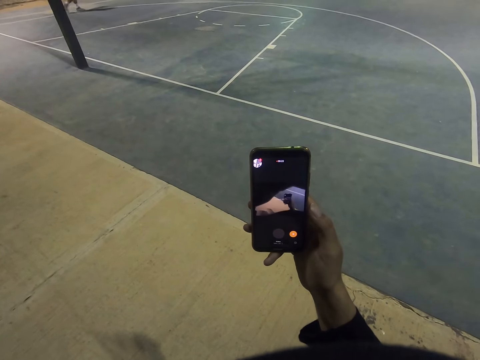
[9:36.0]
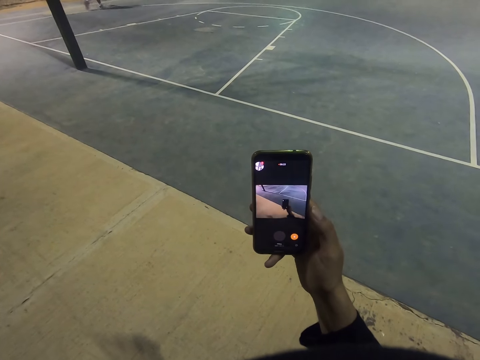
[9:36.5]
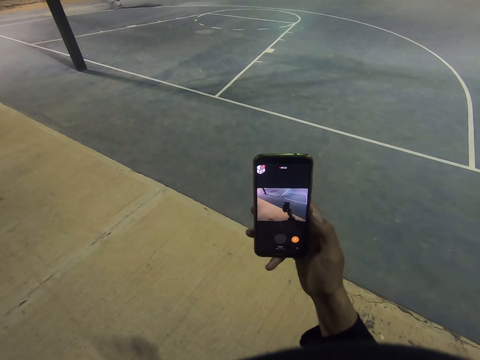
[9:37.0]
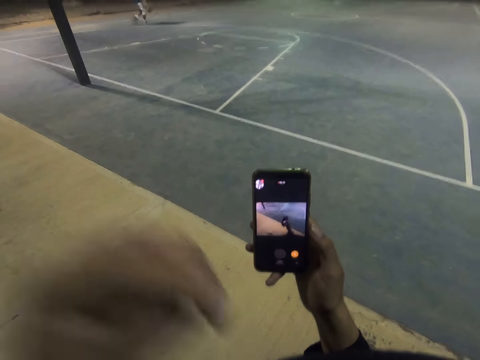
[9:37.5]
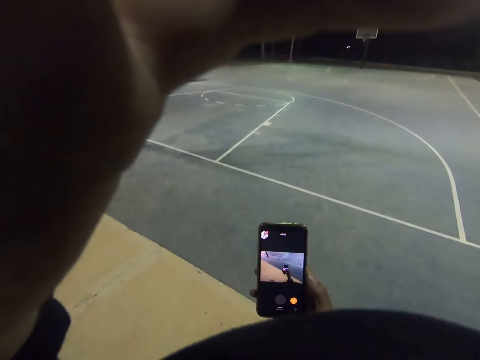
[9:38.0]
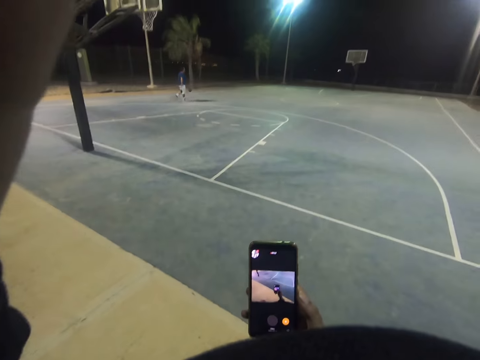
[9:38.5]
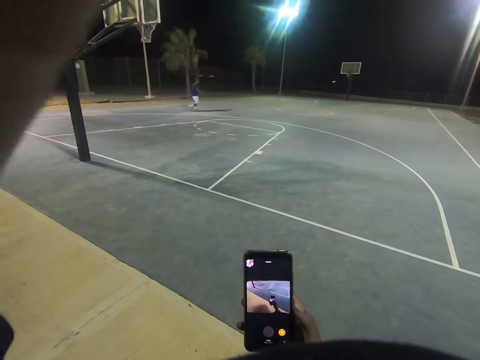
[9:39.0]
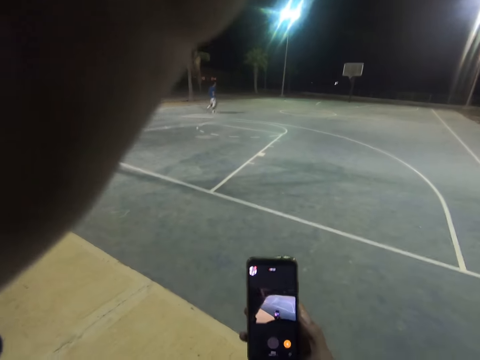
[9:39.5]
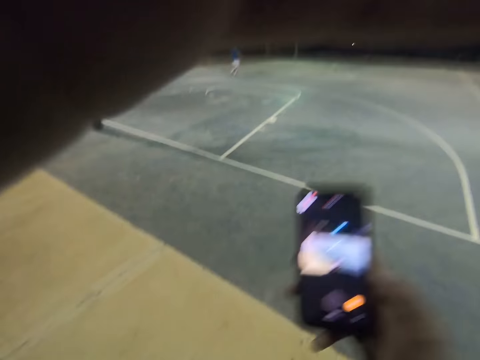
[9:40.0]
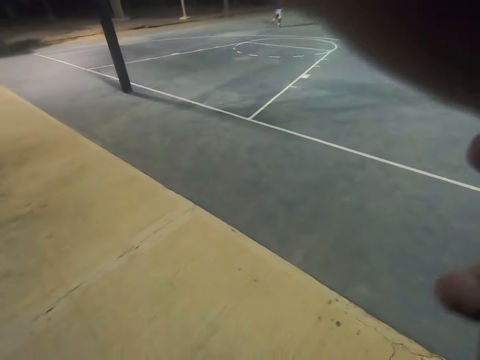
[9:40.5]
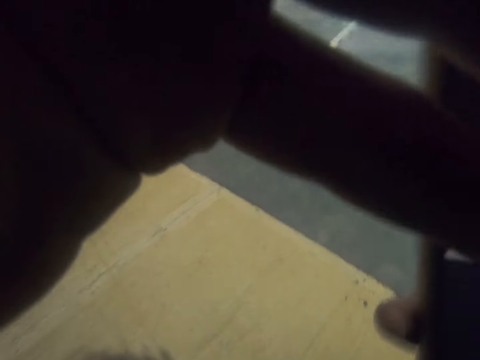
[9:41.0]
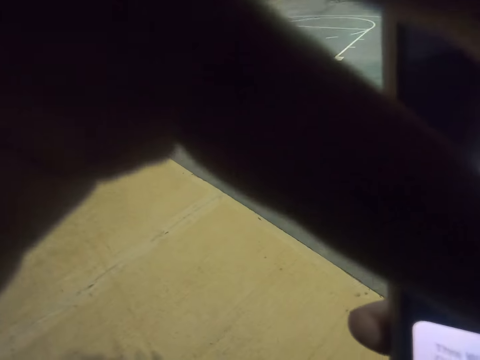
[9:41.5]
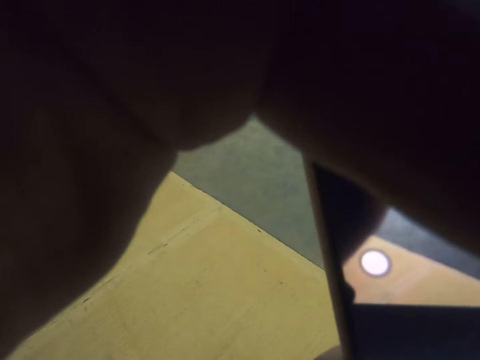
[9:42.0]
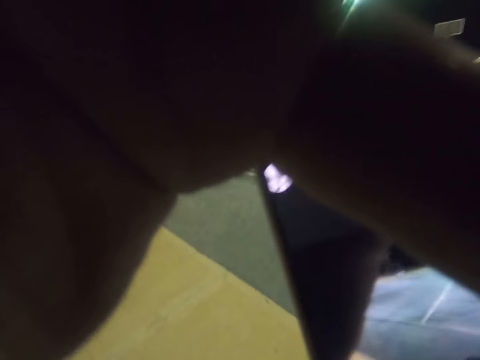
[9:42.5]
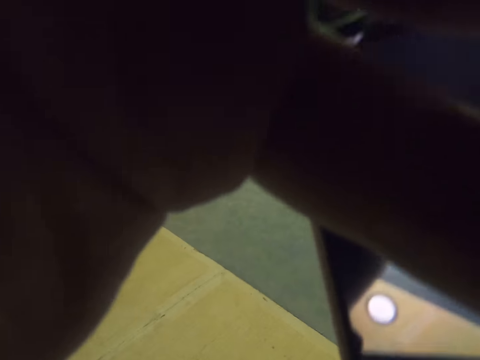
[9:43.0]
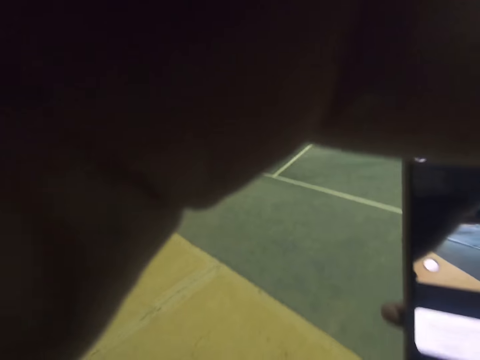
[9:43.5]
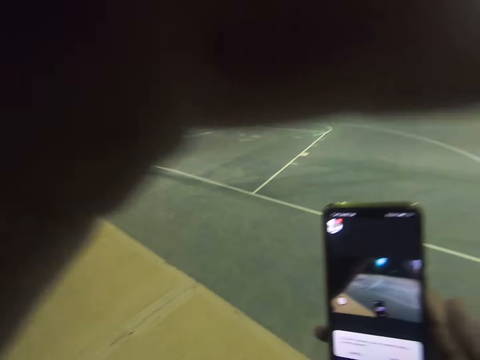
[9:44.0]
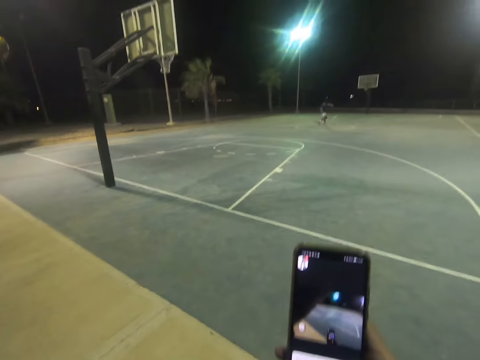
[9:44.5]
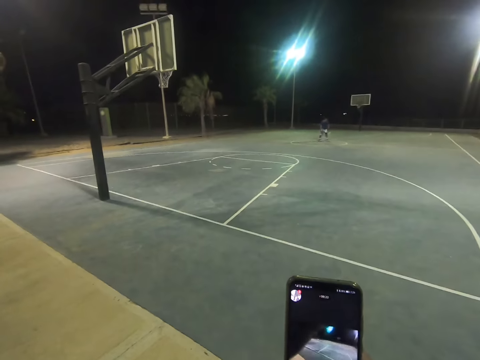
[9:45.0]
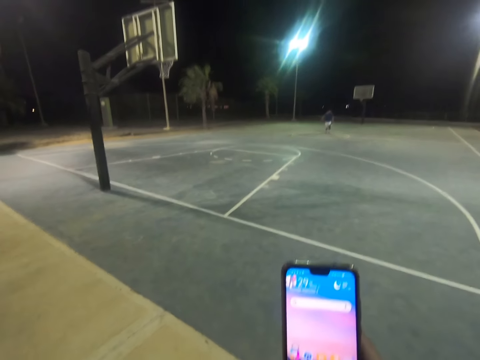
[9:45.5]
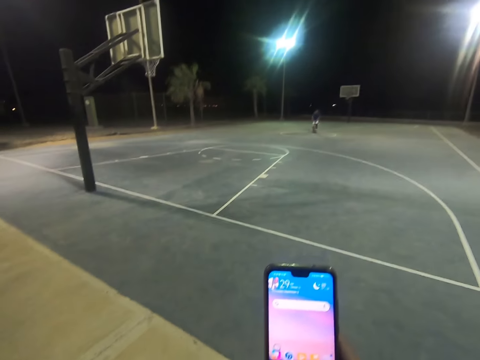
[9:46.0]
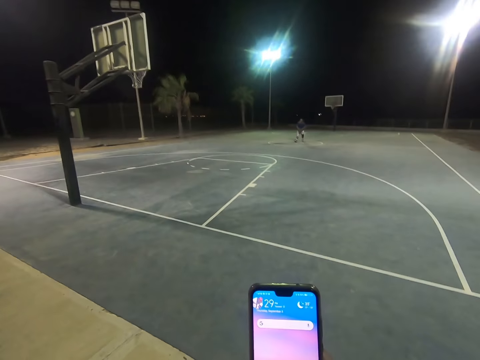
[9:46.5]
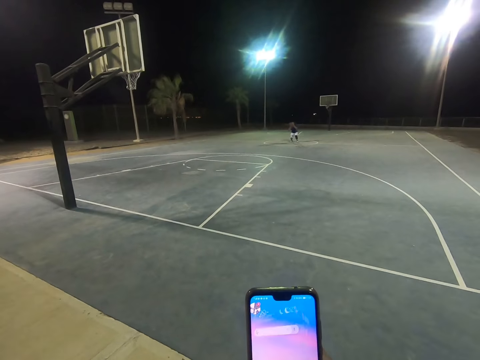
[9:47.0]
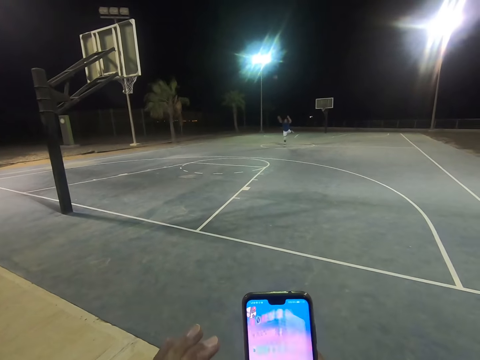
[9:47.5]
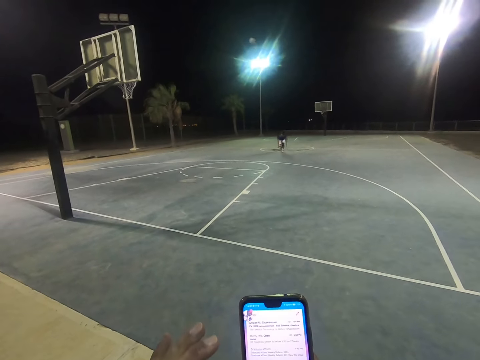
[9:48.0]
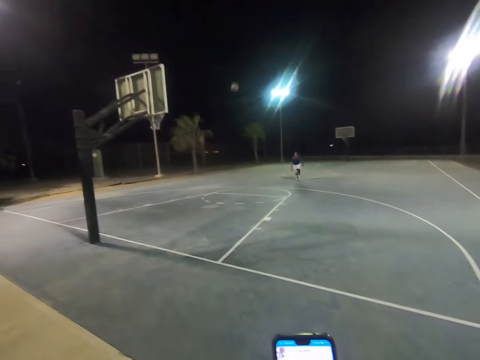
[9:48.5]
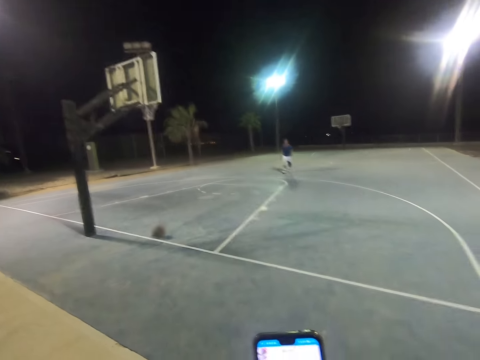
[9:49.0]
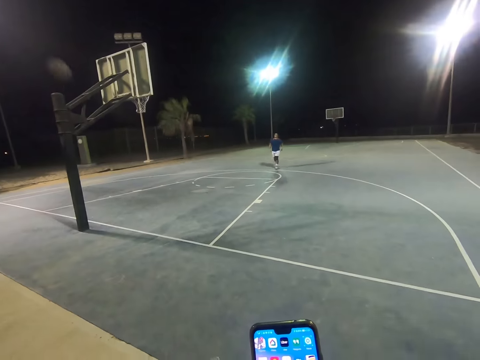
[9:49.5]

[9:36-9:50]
The camera wearer raises a hand. A man plays basketball. The camera wearer operates the cellphone. The man shoots the ball to the hoop. The man shoots the ball to the hoop again.

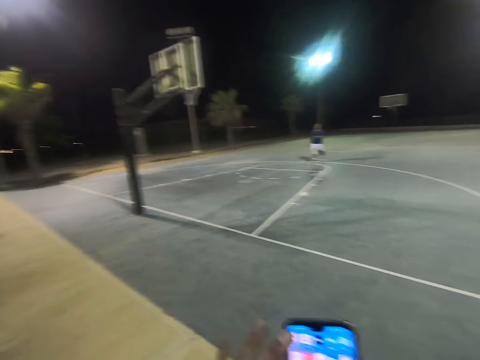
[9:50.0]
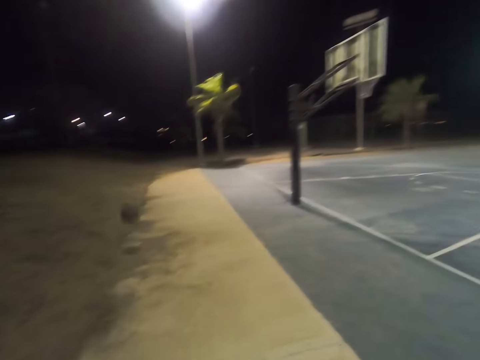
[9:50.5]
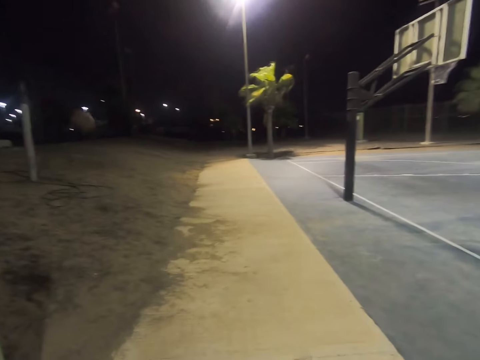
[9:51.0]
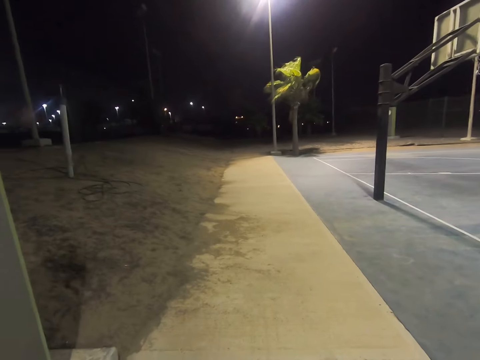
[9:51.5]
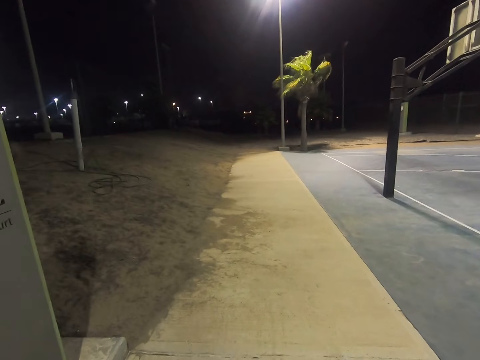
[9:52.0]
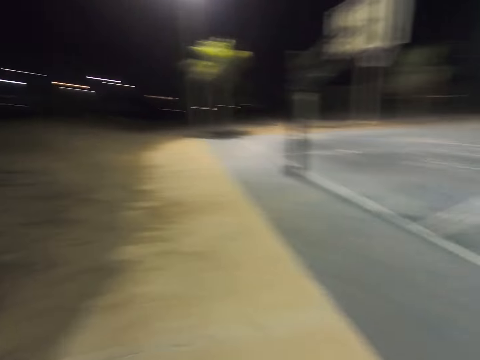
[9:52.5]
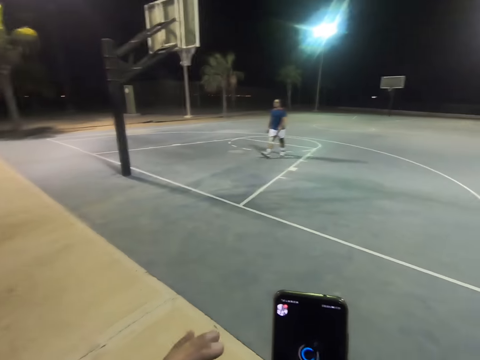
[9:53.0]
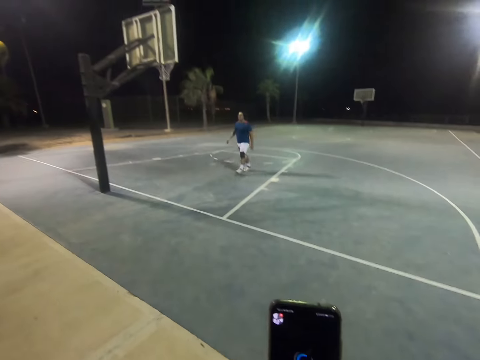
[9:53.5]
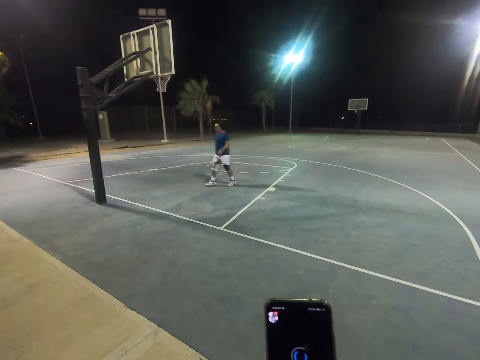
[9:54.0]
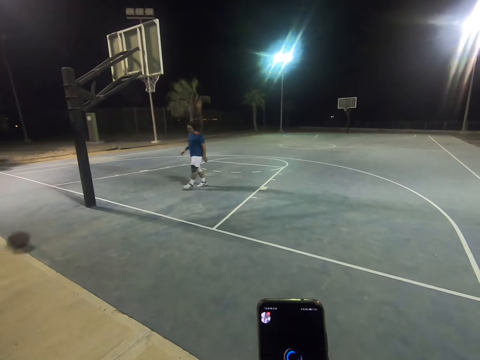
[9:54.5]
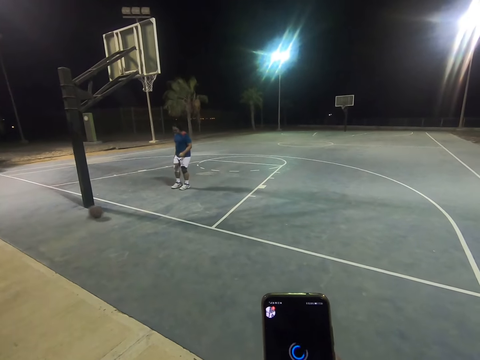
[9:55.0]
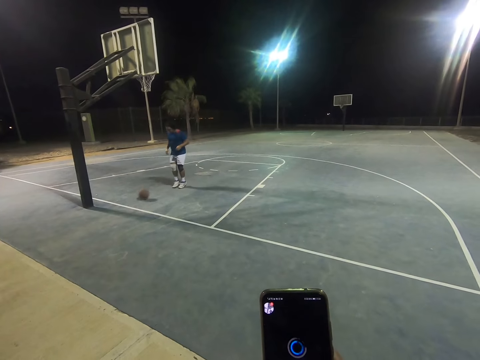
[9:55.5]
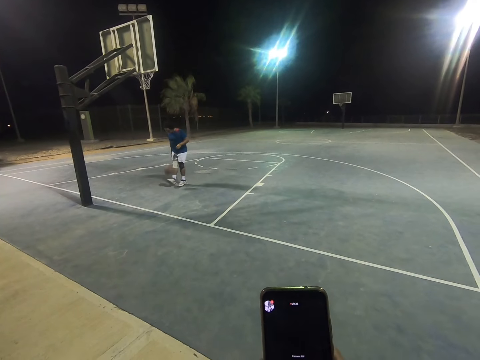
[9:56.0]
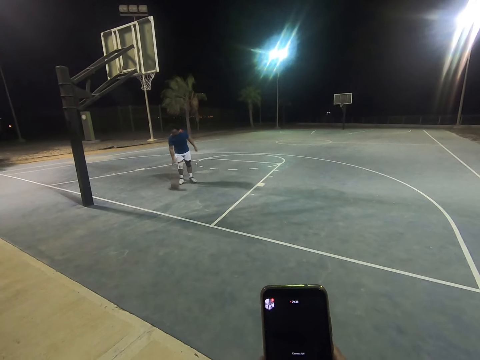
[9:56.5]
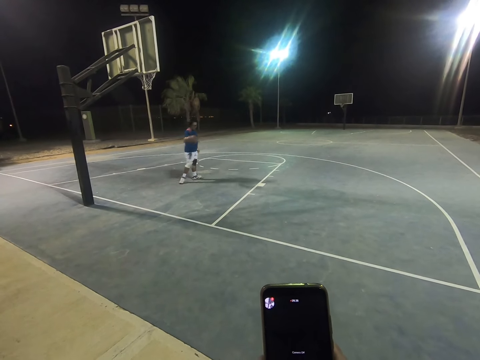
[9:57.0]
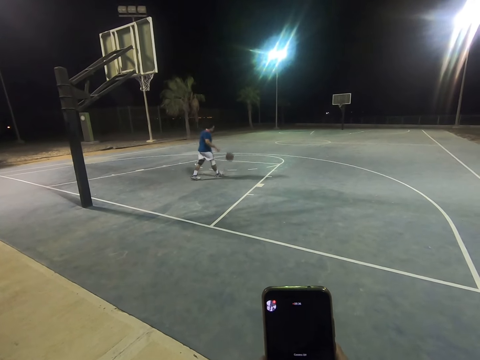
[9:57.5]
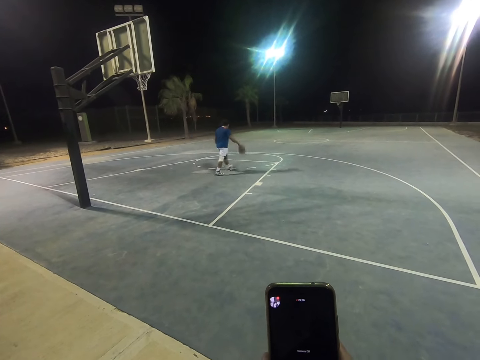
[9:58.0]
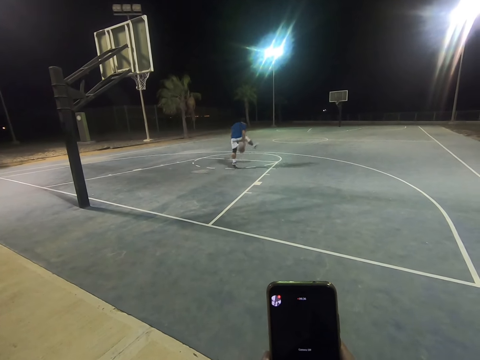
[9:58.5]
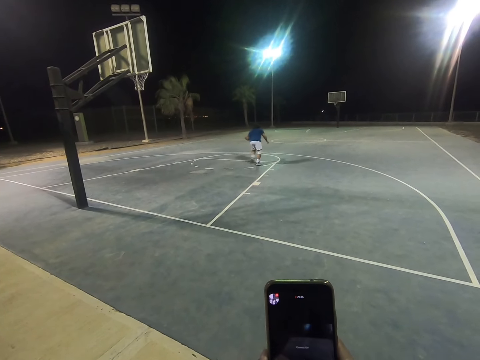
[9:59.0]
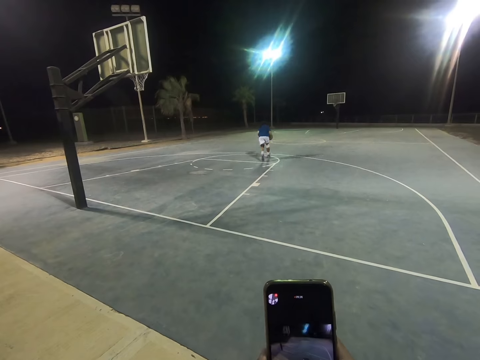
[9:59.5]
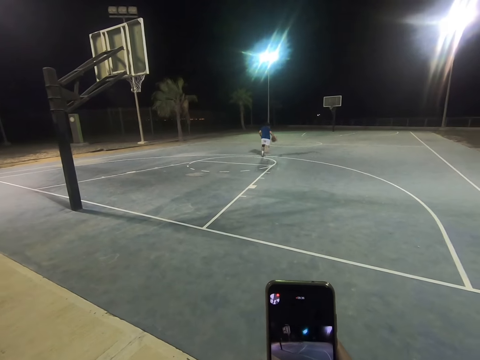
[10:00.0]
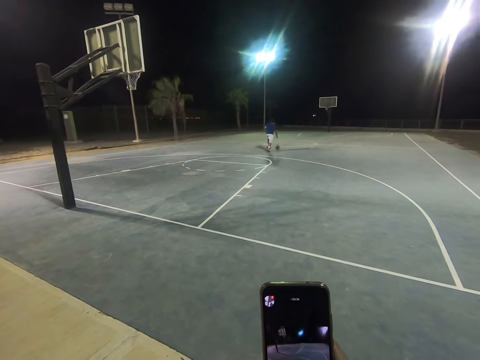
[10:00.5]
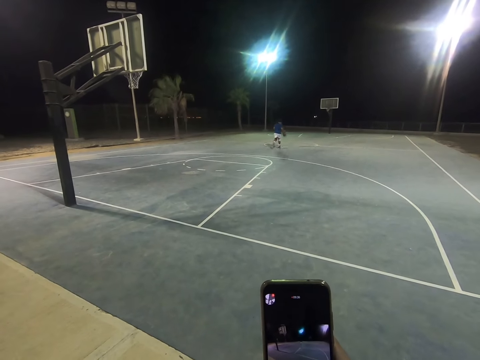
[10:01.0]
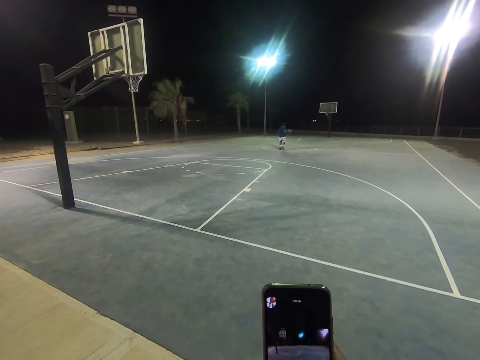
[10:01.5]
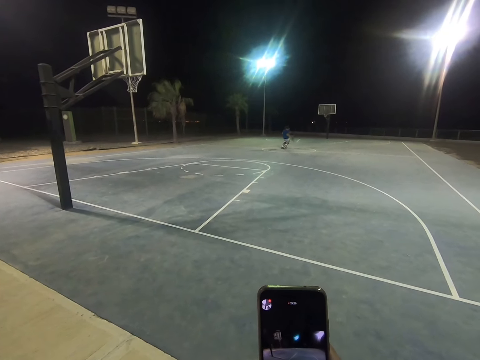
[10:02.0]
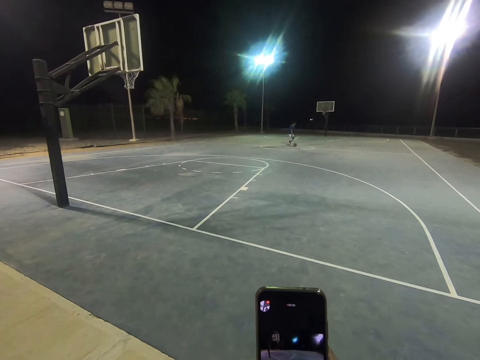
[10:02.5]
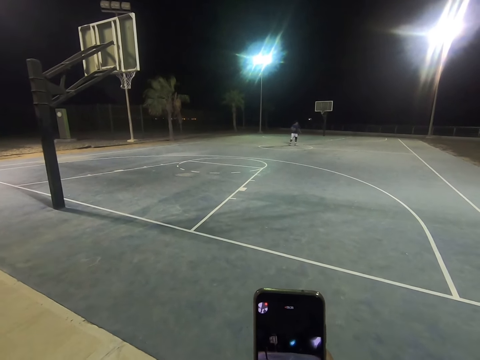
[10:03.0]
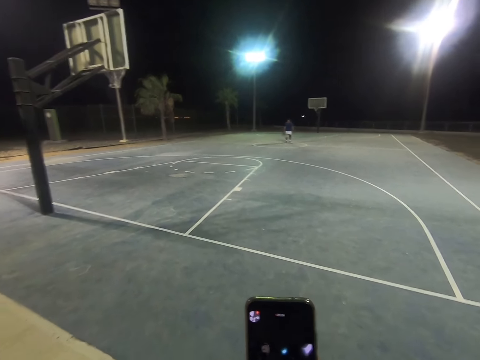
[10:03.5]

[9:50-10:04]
A man plays basketball. The camera wearer operates the cellphone. The man takes the ball.
